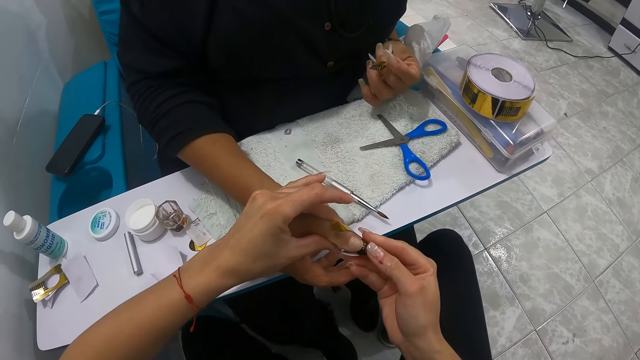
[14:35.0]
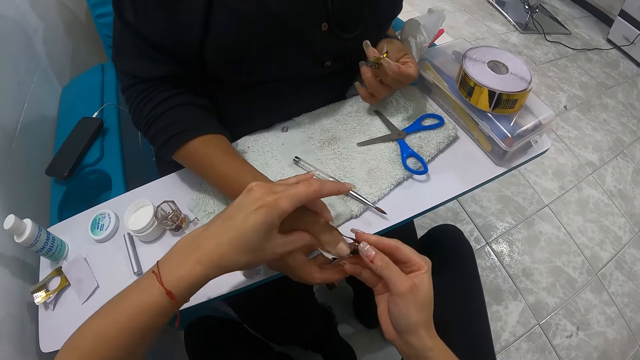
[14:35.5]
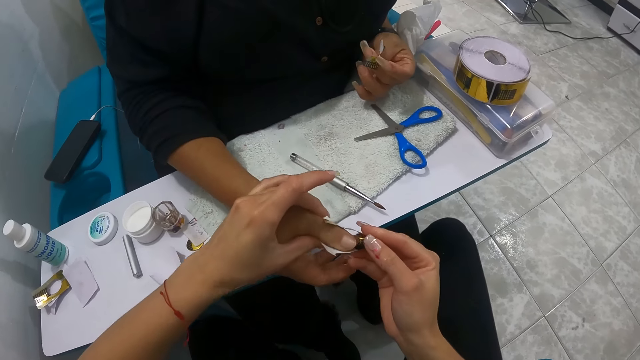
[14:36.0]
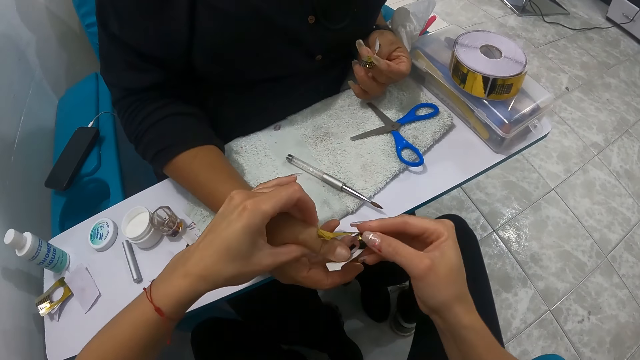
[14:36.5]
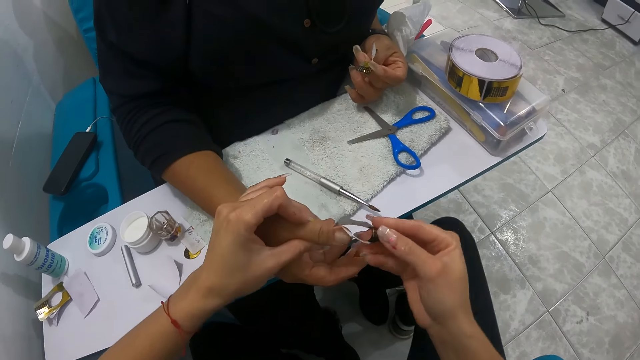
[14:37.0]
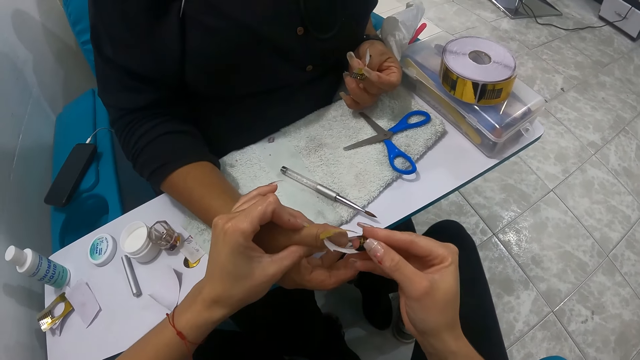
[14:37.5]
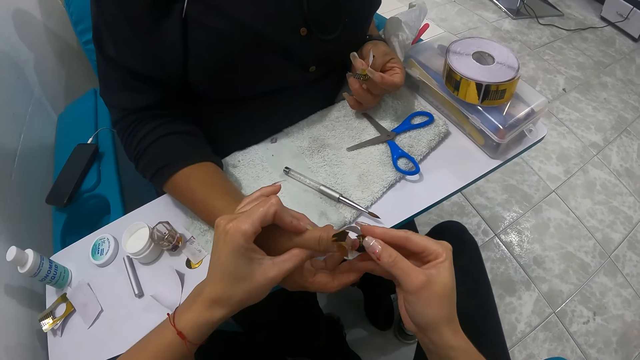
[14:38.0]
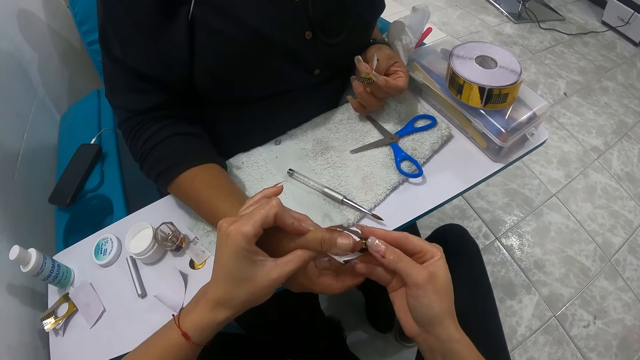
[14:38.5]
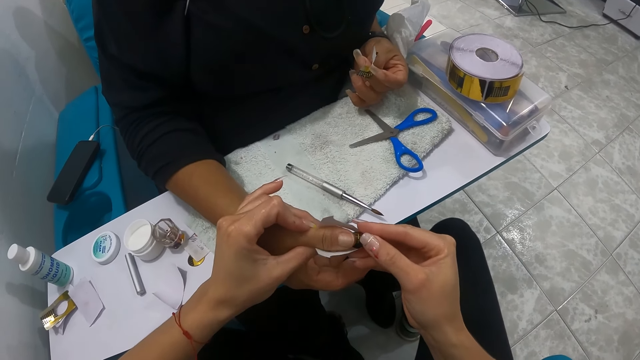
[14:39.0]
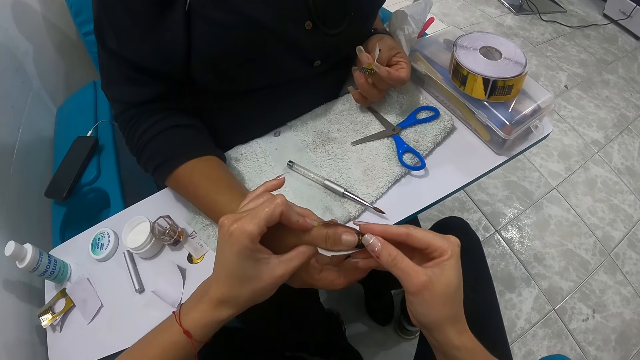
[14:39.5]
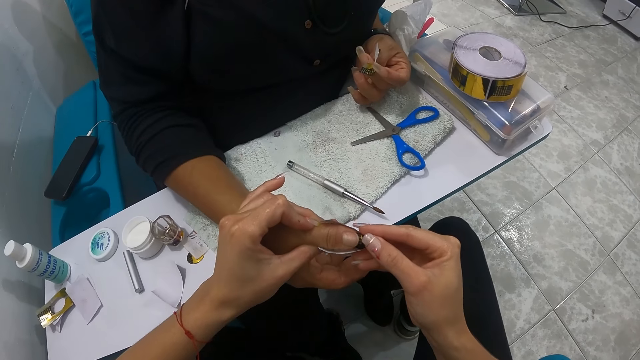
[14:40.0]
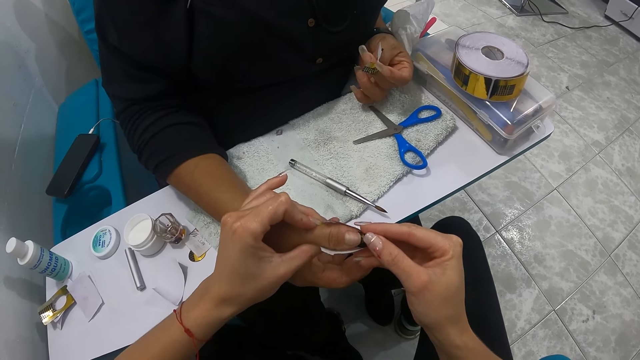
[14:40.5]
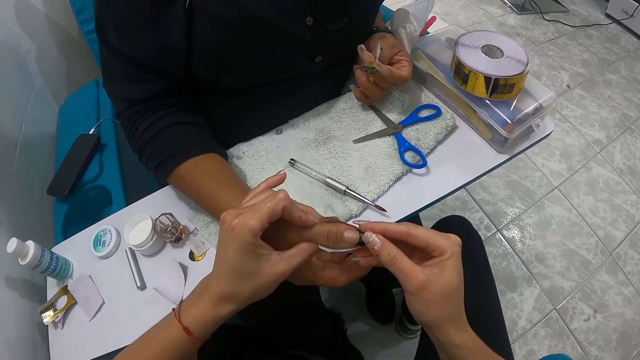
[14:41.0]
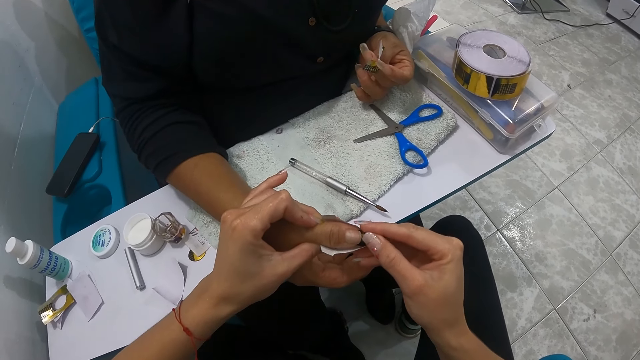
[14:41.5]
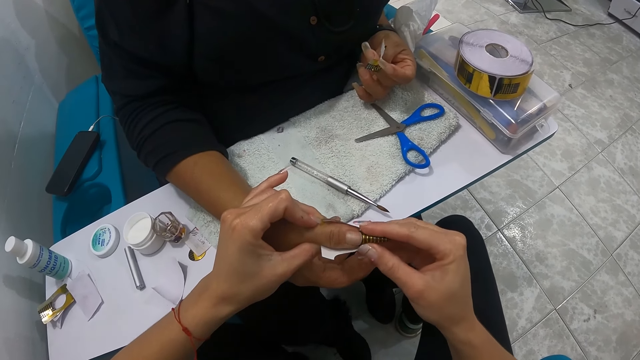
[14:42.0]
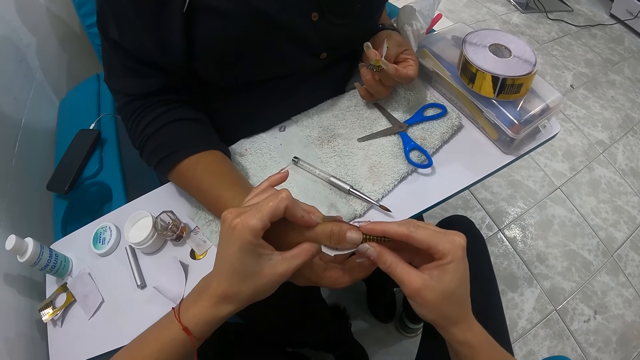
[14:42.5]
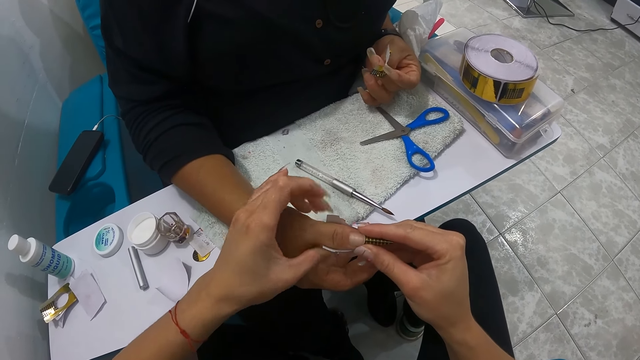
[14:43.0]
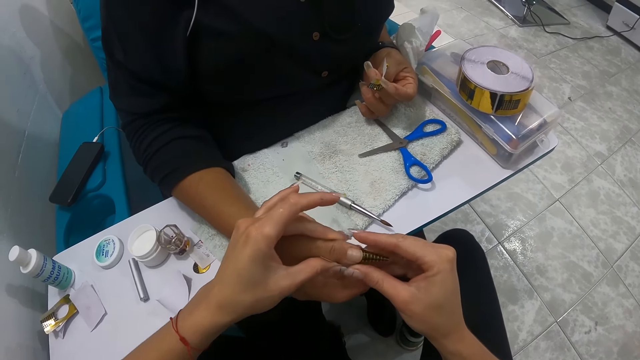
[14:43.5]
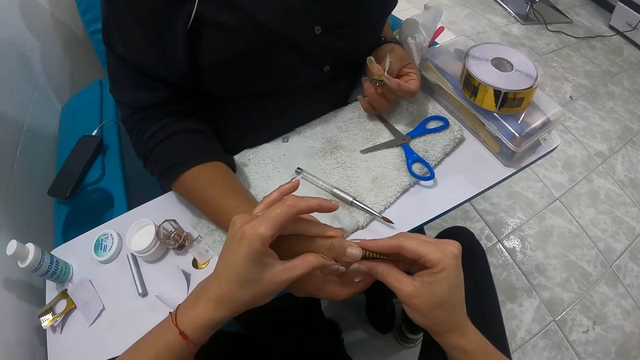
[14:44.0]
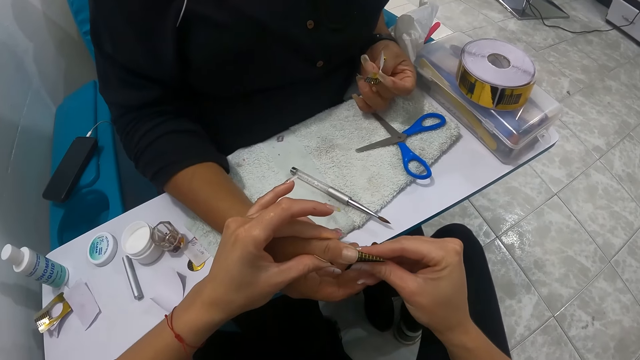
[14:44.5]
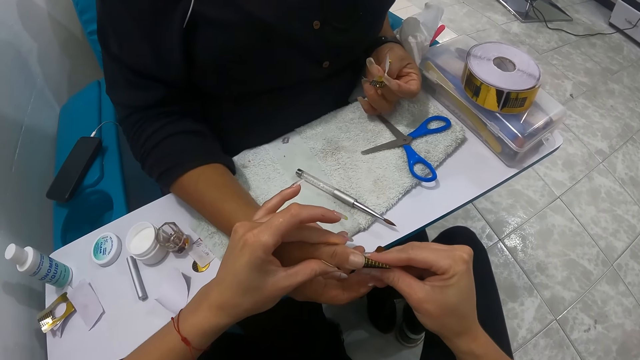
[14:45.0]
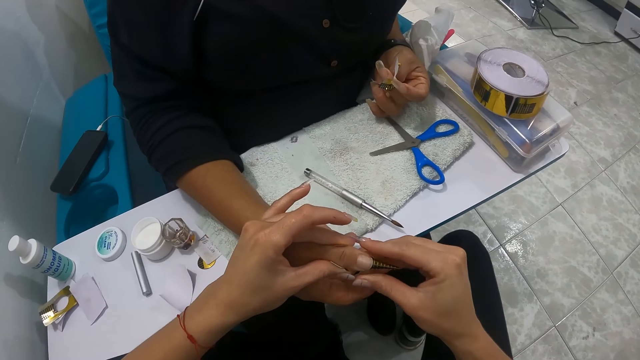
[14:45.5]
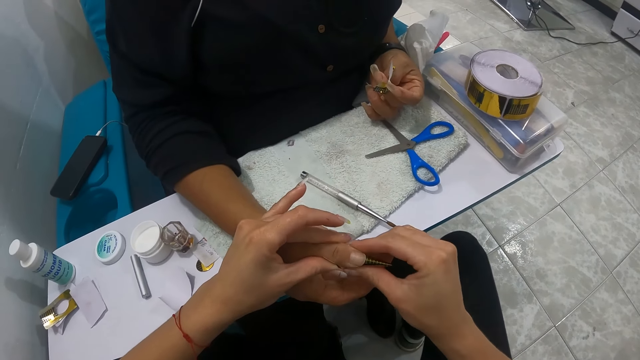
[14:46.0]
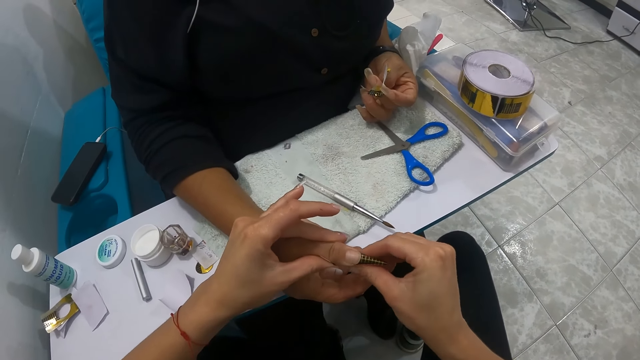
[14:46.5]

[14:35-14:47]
A woman drops her hand on the table. The camera wearer removes the sticker. They put the sticker on the woman's thumb. They press the sticker.

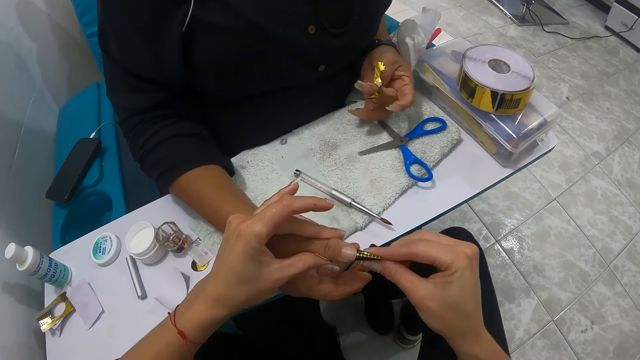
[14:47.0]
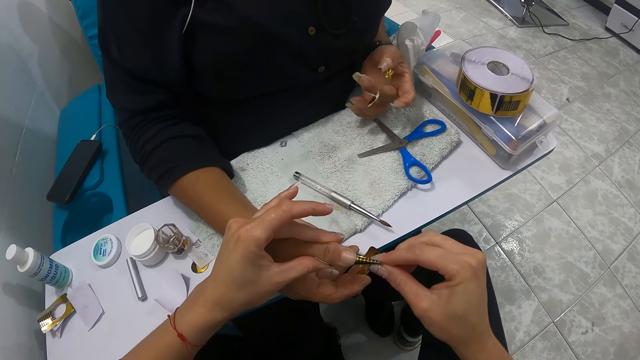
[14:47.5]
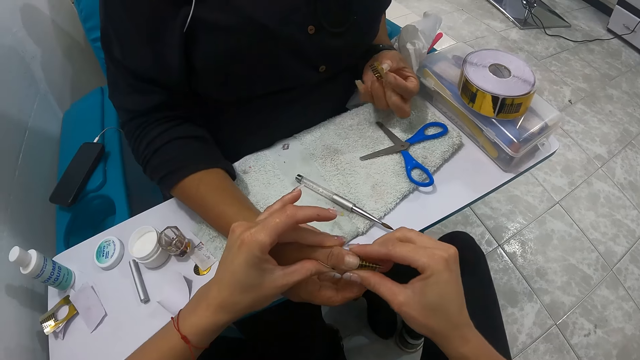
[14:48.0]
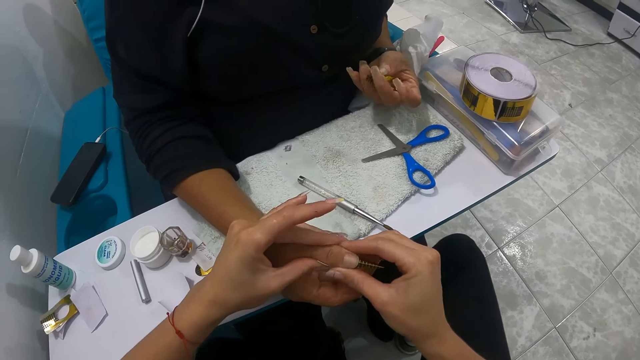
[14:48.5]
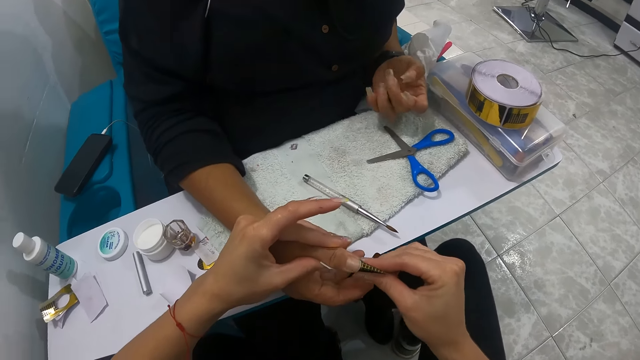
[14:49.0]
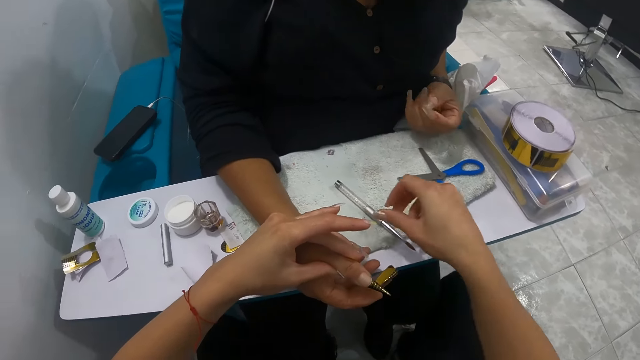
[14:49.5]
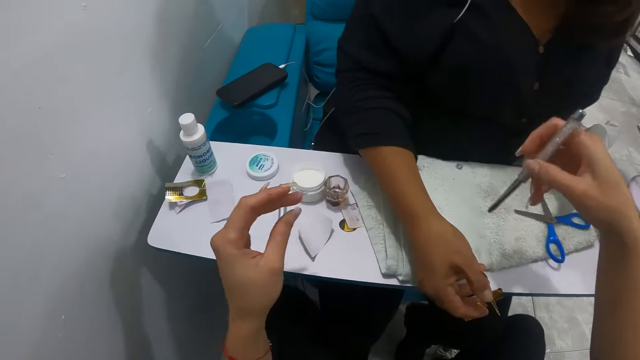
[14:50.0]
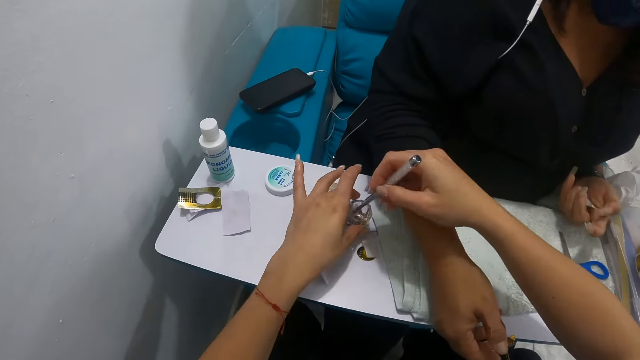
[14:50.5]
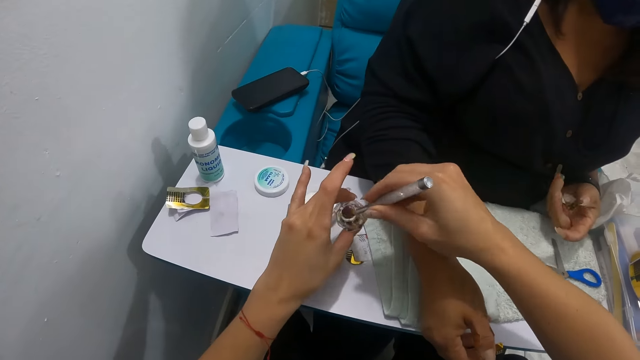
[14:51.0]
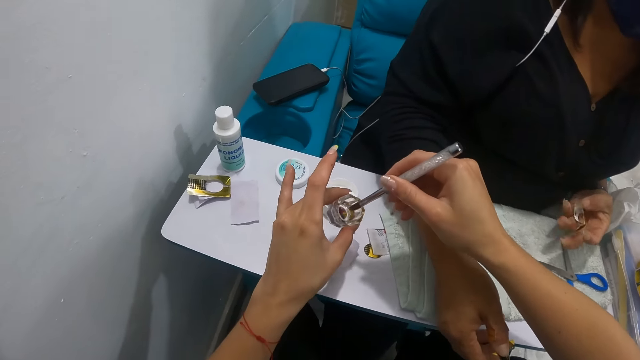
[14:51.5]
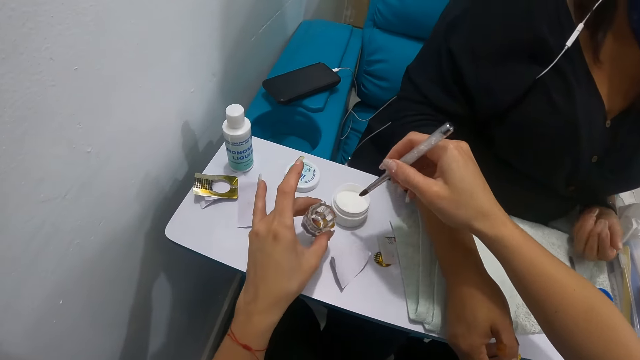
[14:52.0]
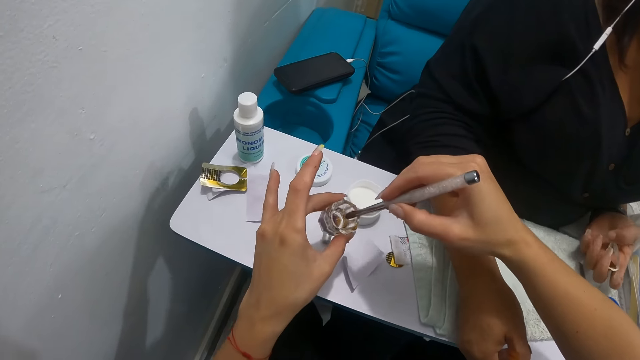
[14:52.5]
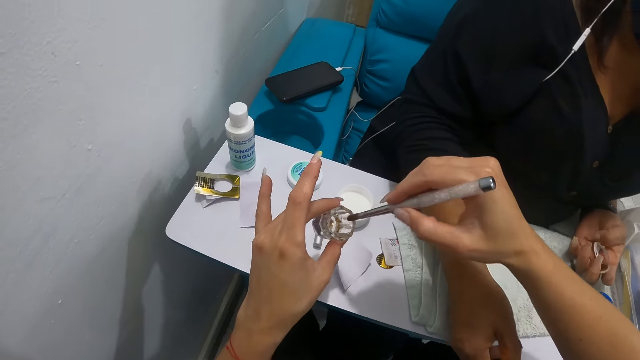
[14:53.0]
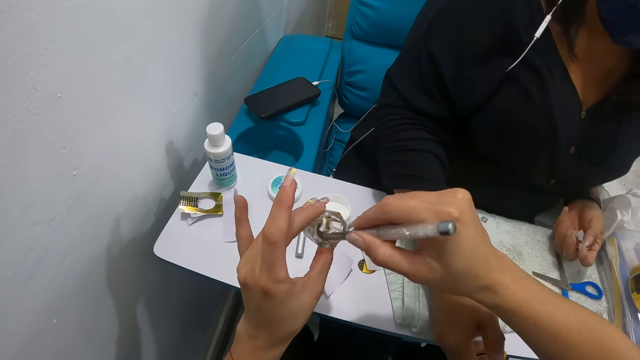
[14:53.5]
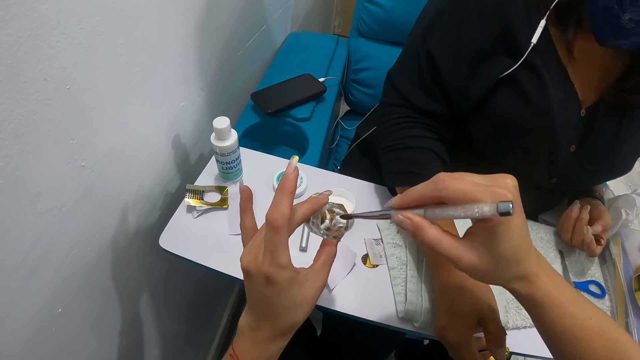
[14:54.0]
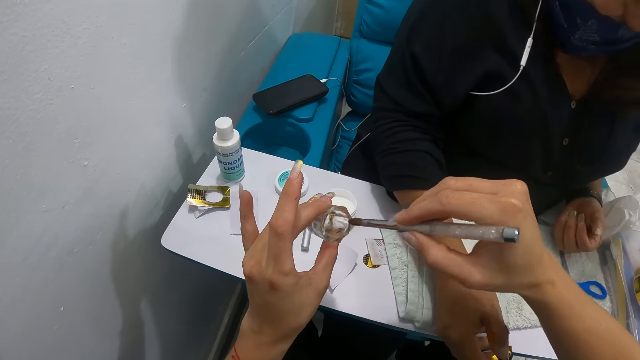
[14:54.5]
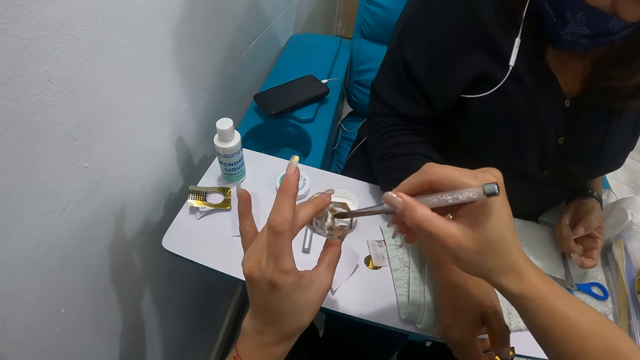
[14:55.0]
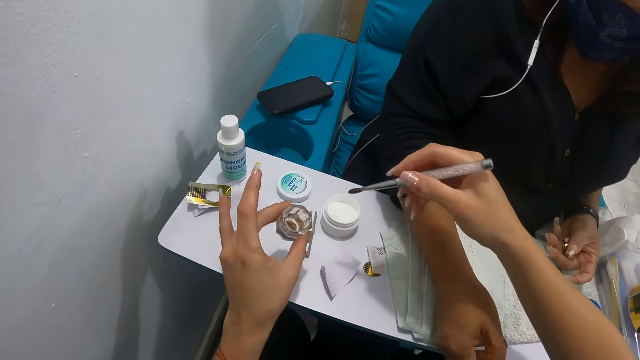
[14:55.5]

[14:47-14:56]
The woman removes the sticker from her hand and plays with a stripping tape in her left hand. The camera wearer picks up a nail art brush from the table with her right hand. She rinses the brush. She picks up a container on the table with her left hand. She takes some liquid monomer in the container in her left hand with the nail brush in her right hand.
